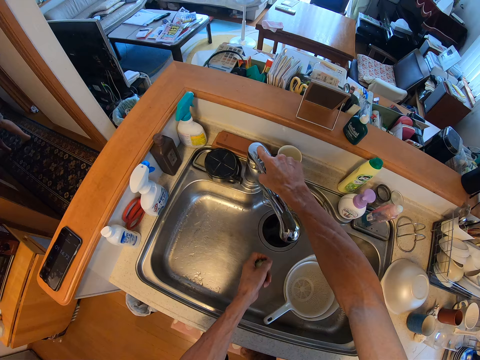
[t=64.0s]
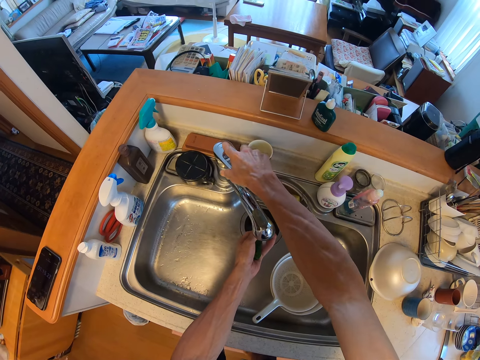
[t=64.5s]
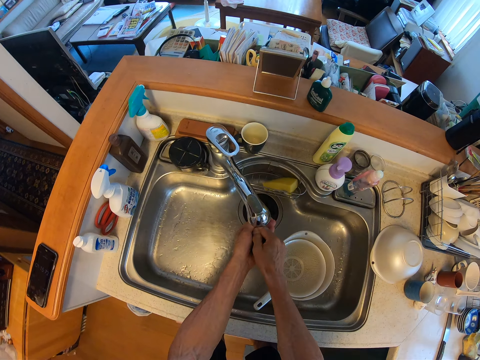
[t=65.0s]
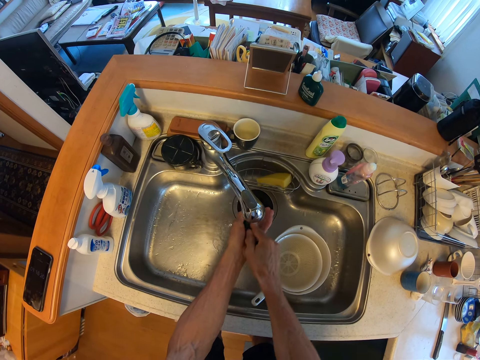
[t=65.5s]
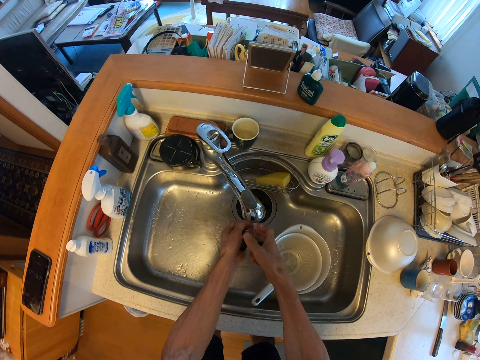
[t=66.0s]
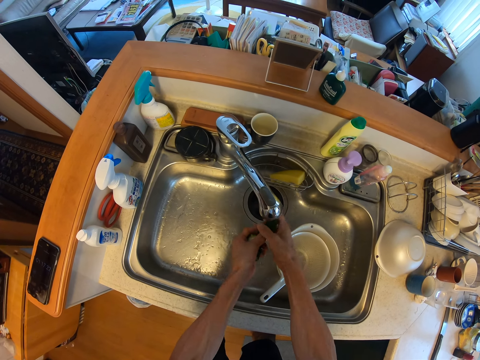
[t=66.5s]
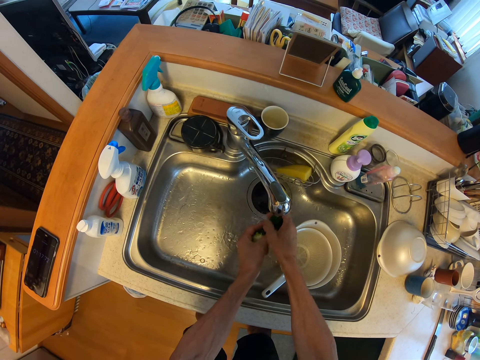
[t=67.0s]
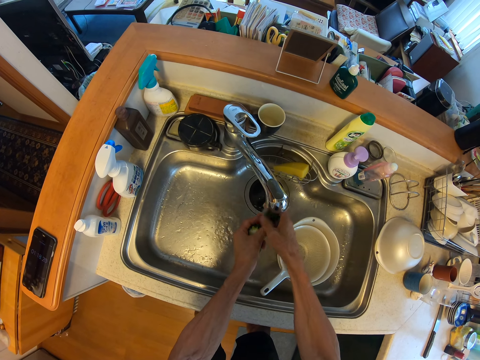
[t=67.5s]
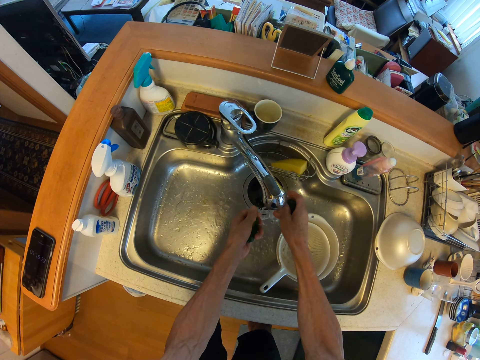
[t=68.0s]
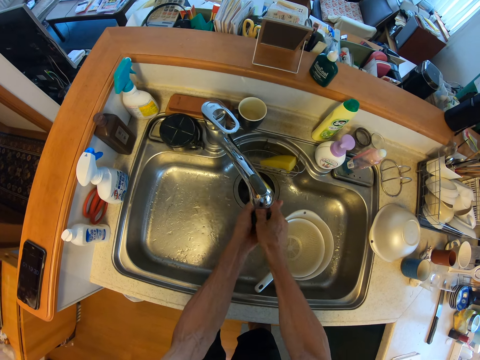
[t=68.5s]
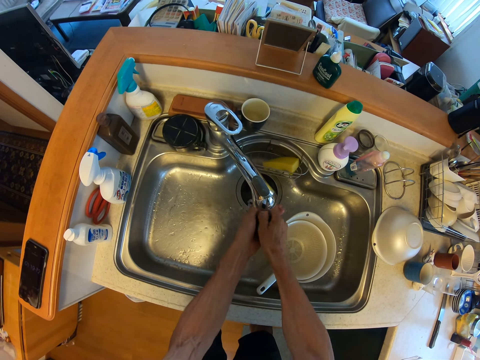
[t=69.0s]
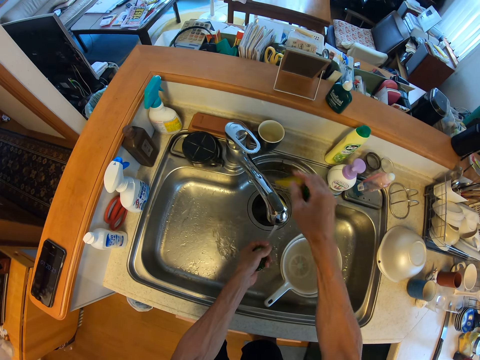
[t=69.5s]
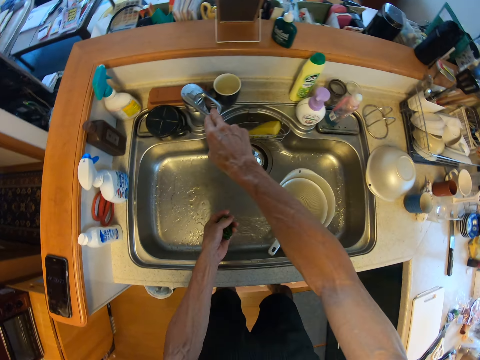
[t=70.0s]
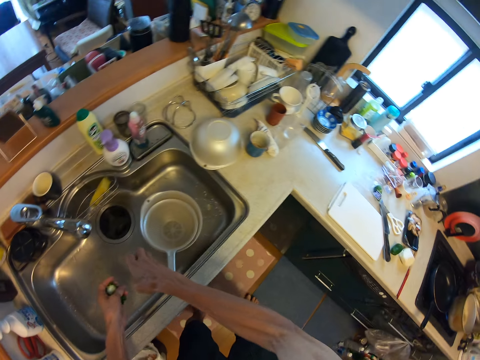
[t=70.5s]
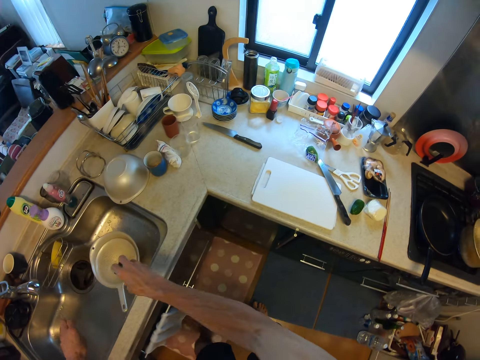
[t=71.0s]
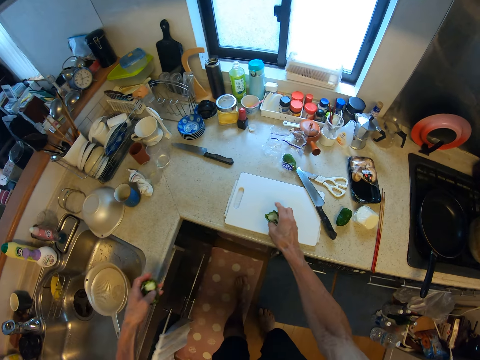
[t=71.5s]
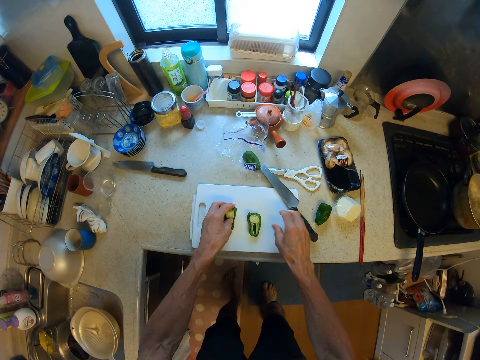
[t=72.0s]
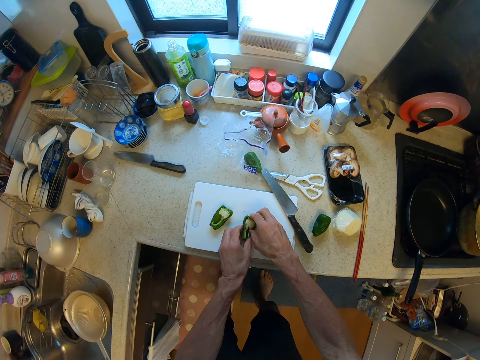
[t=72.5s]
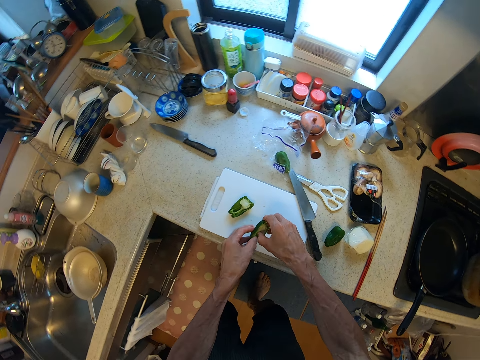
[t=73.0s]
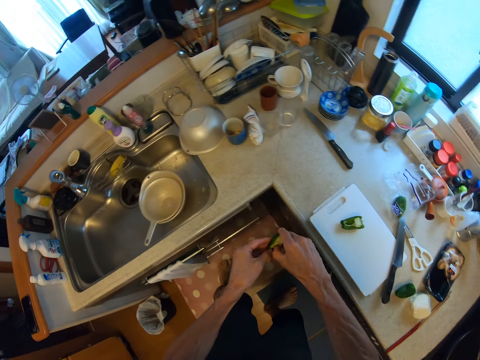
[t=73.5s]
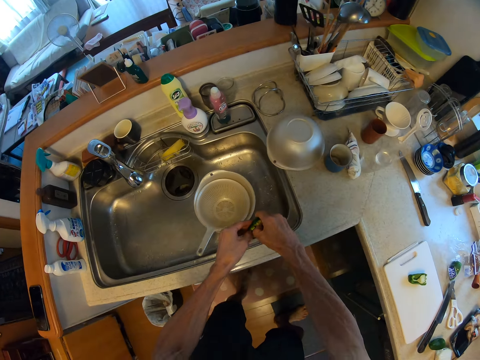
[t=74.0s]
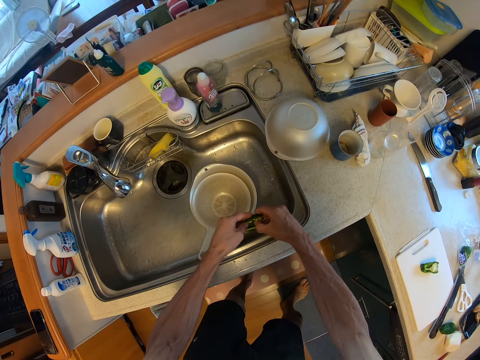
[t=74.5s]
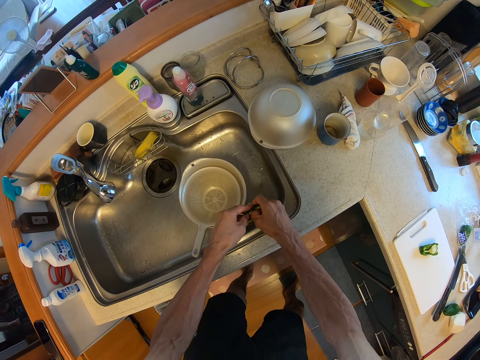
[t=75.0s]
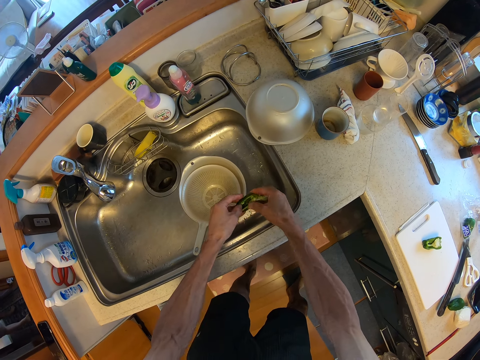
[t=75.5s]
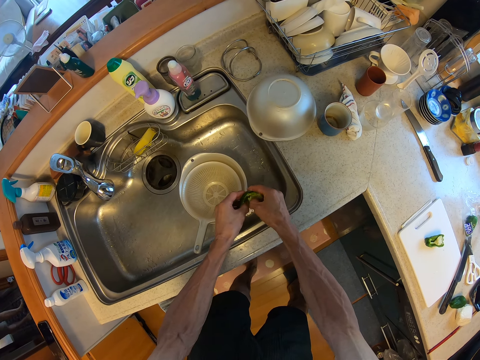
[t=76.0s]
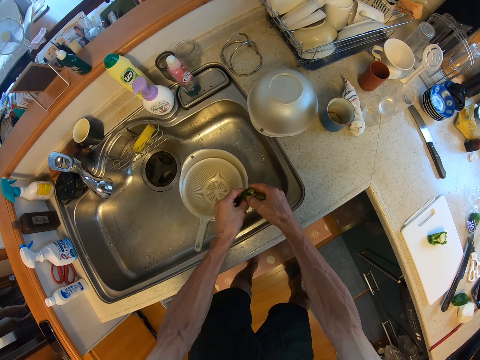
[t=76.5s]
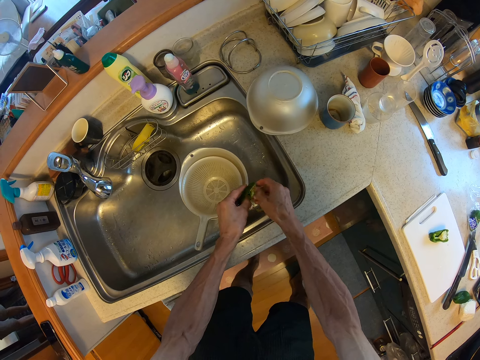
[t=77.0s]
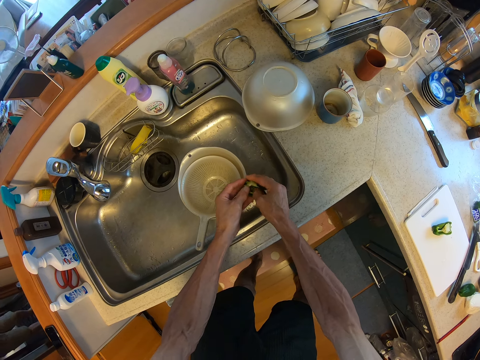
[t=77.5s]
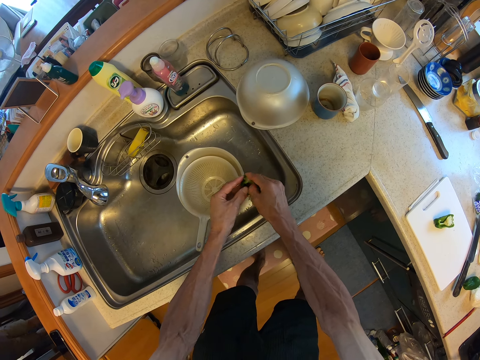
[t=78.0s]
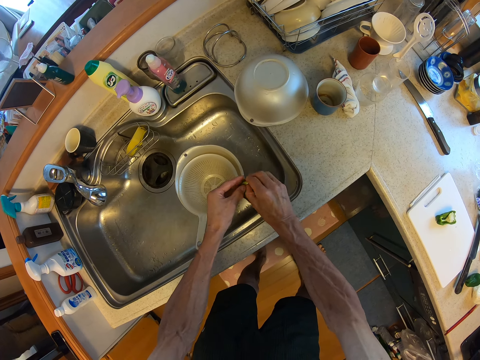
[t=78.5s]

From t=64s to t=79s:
The camera wearer opens a tap. They rinse the green pepper with water from the tap. They close the tap. They dry the green pepper, walk away from the sink, and put the green pepper on the cutting board. They peel the placenta off the green pepper. They walk away from the cutting board. They peel the placenta and seeds off the green pepper.

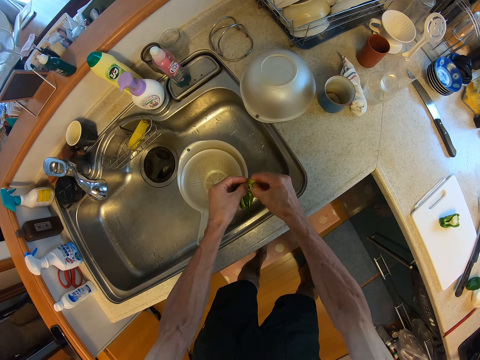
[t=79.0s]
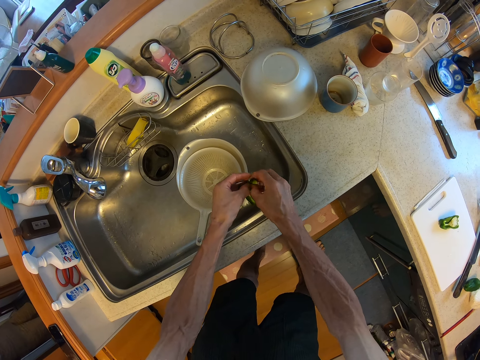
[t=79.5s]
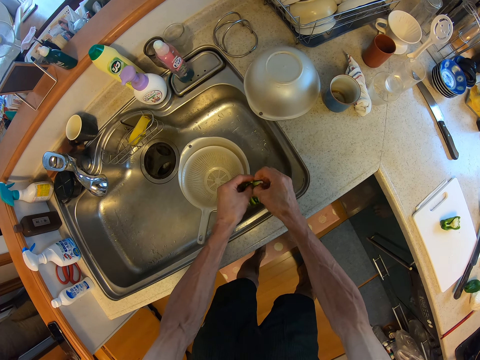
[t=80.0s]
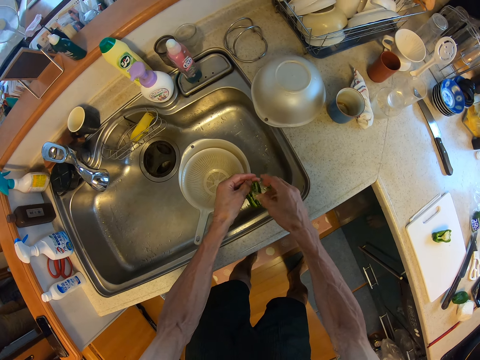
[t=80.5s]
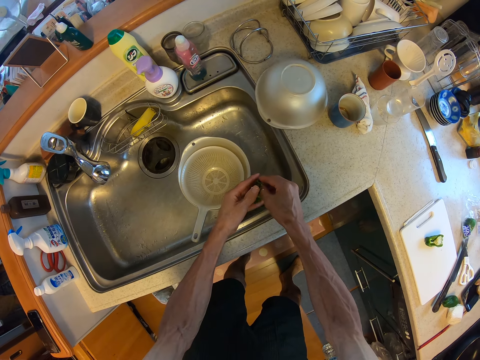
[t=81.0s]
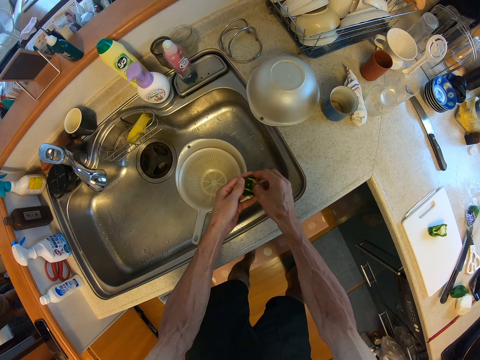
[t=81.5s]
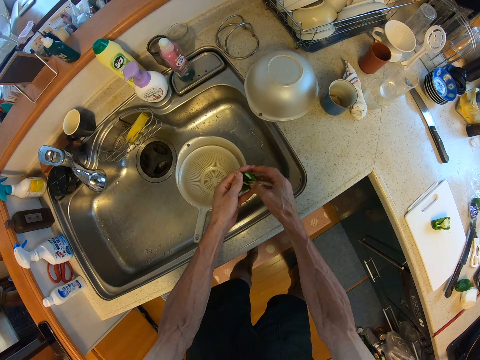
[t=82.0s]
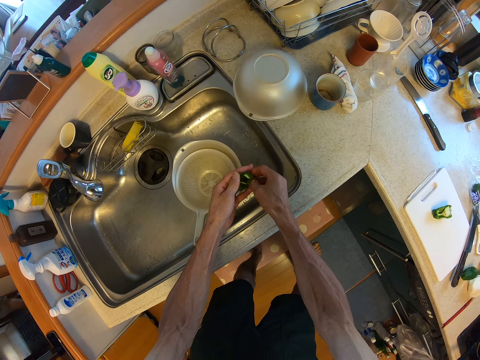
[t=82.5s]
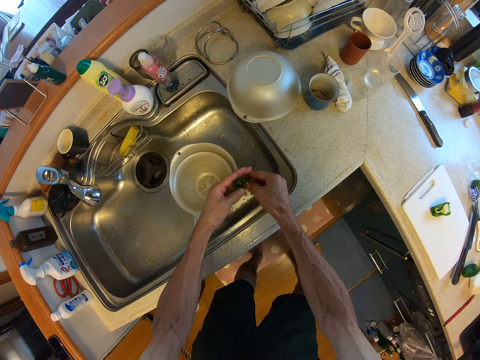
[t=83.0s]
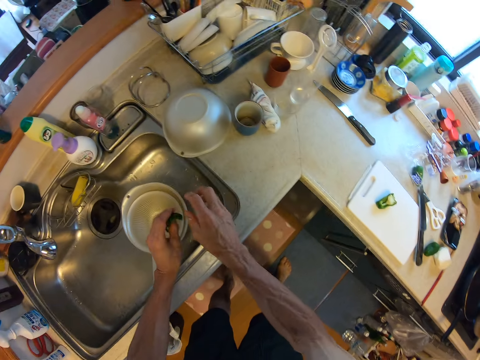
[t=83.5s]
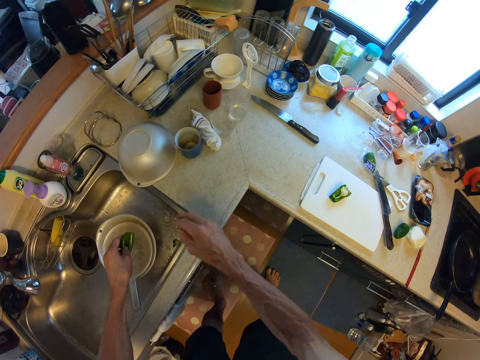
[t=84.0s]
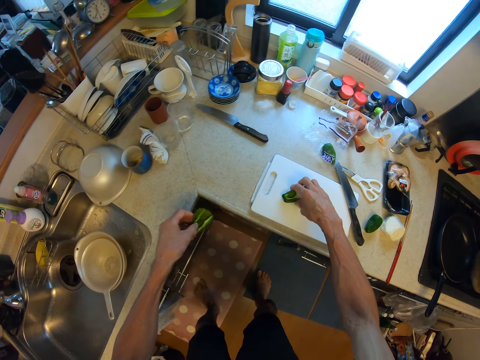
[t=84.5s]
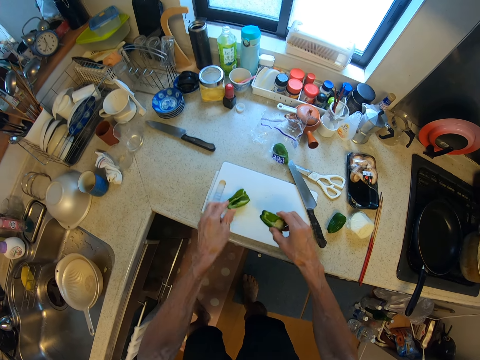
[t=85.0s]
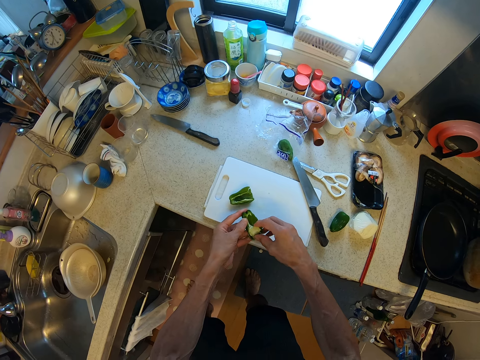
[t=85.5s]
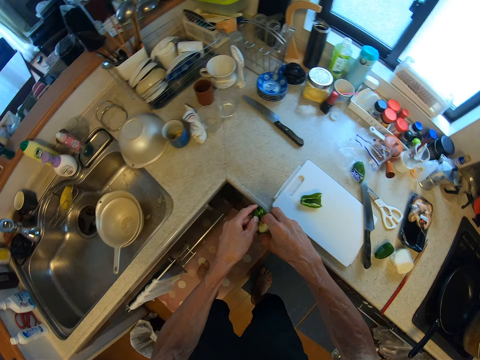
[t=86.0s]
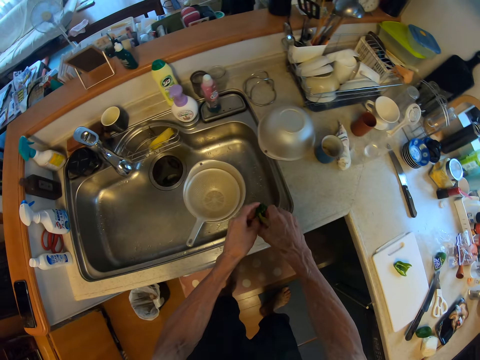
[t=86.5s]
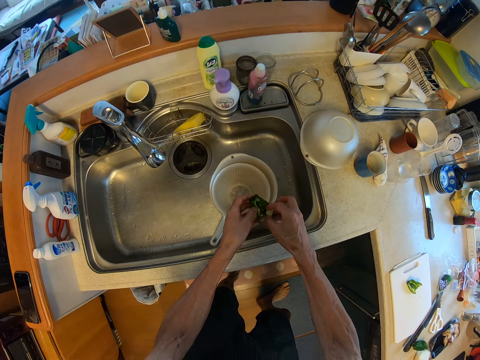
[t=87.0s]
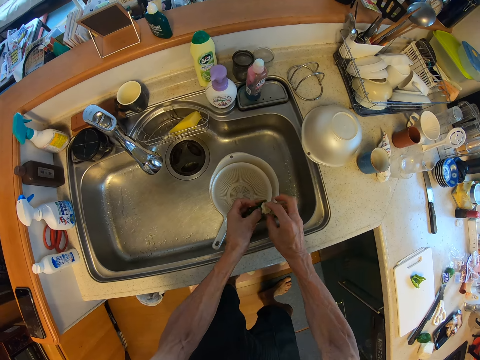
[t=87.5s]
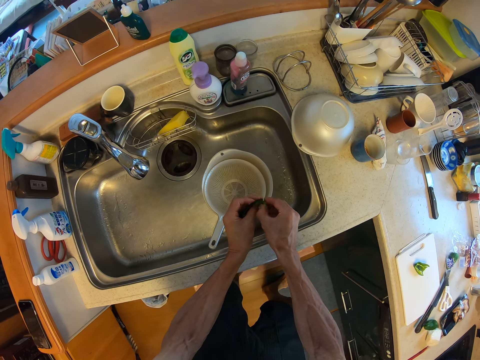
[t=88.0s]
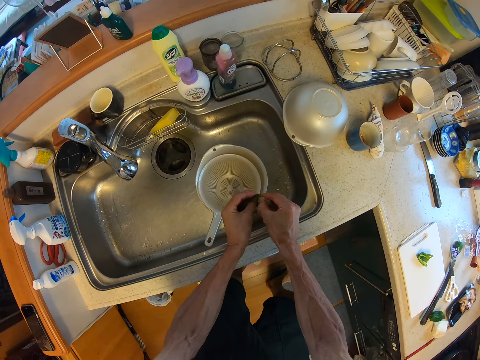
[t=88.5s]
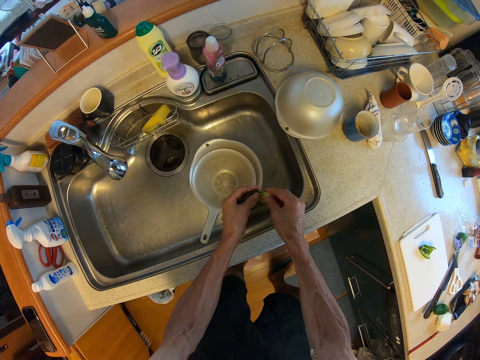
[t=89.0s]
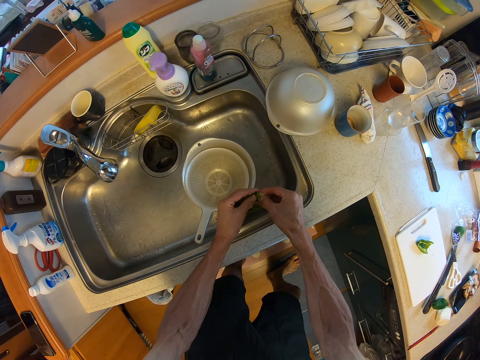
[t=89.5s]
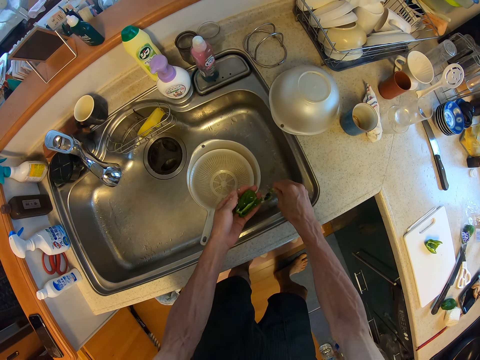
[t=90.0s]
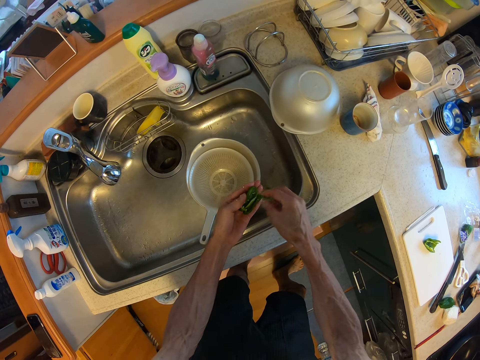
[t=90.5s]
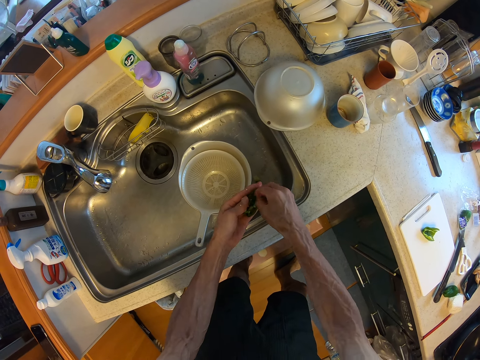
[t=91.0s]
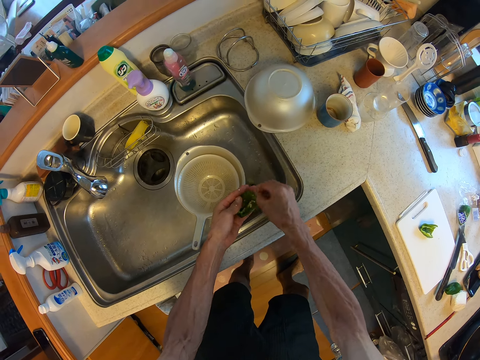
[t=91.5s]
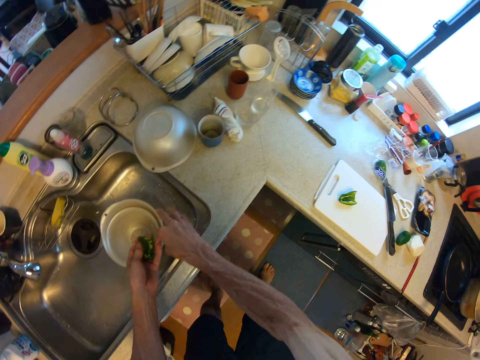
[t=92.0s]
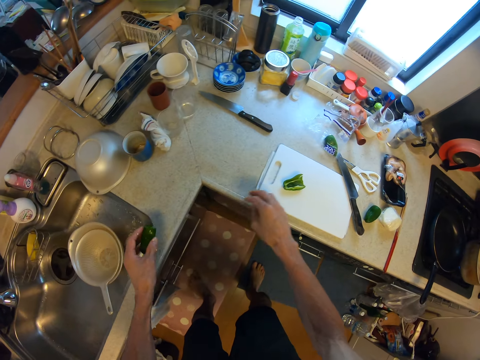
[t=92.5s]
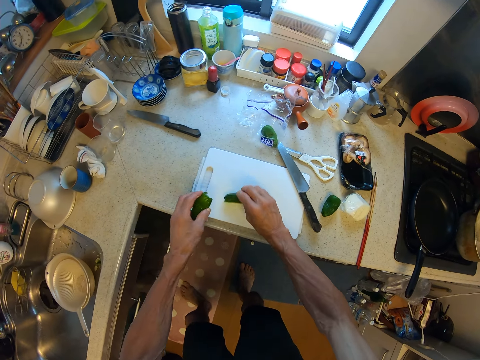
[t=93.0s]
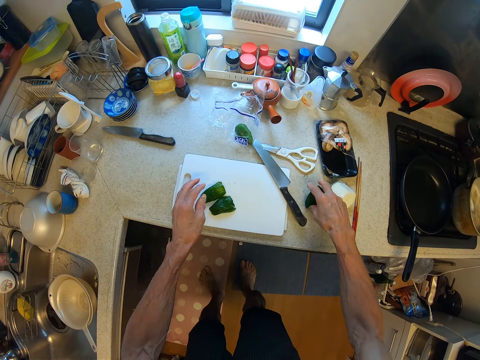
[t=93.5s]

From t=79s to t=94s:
The camera wearer puts the placenta and seeds in the sink. They put the green pepper on the cutting board. They pick the green pepper. They walk away from the cutting board. They peel the placenta and seeds off the green pepper. They put the placenta and seeds in the sink. They peel the placenta and seeds off the green pepper. They put the placenta and seeds in the sink. They put the green pepper on the cutting board.
